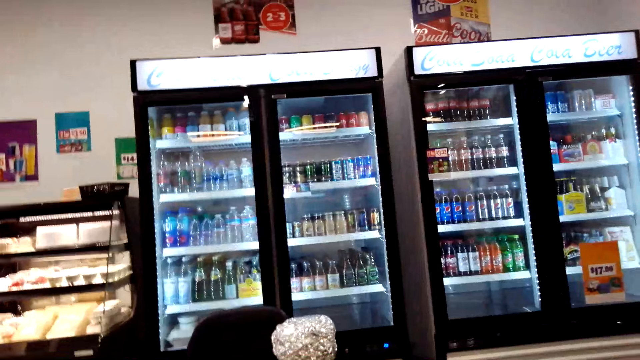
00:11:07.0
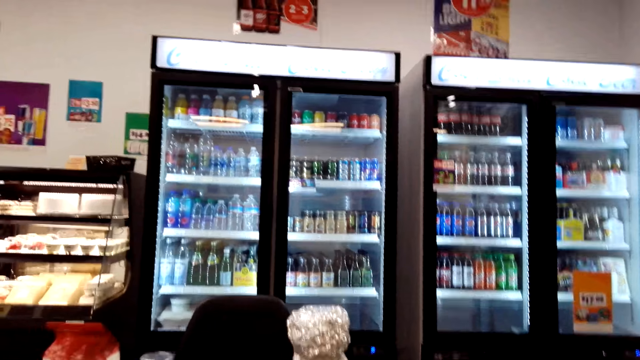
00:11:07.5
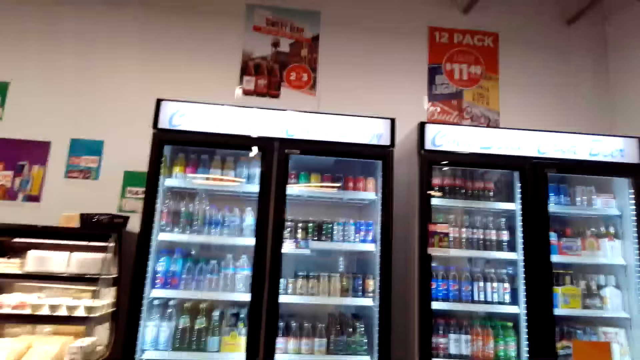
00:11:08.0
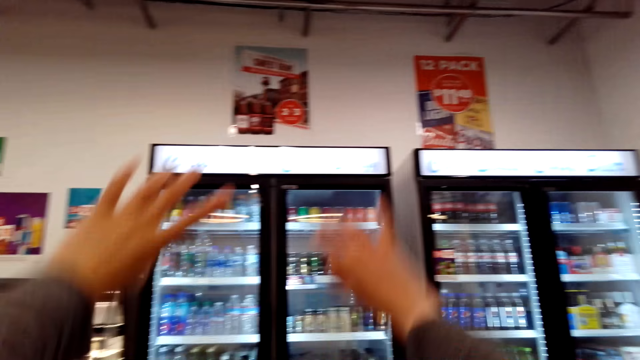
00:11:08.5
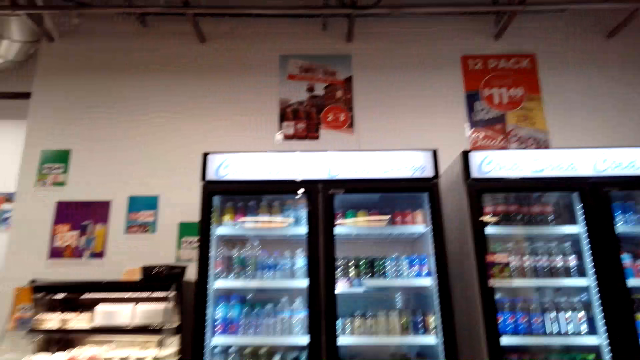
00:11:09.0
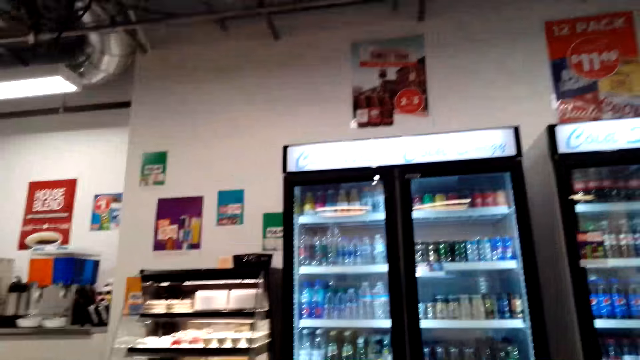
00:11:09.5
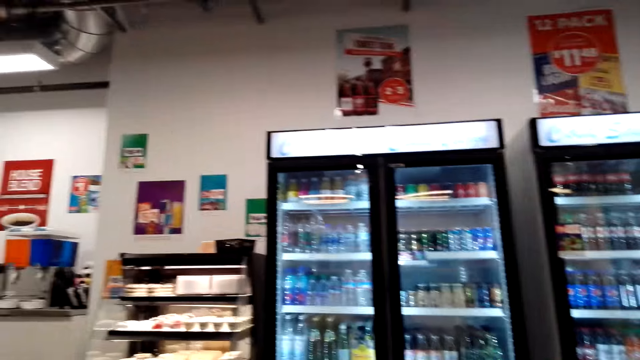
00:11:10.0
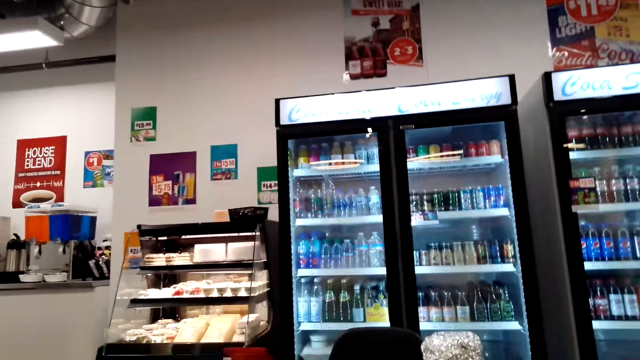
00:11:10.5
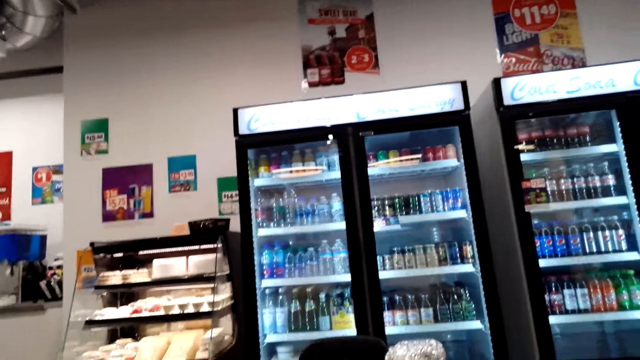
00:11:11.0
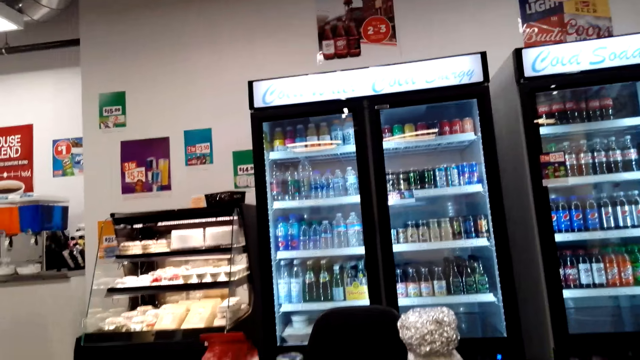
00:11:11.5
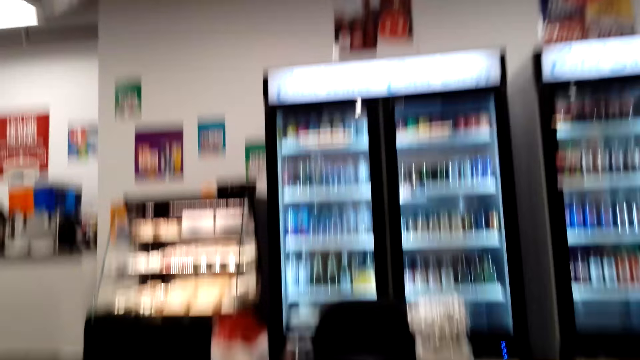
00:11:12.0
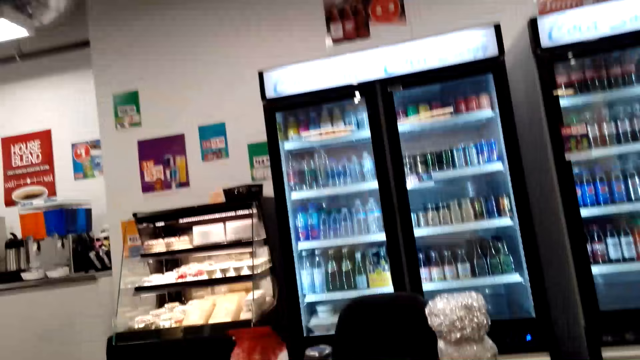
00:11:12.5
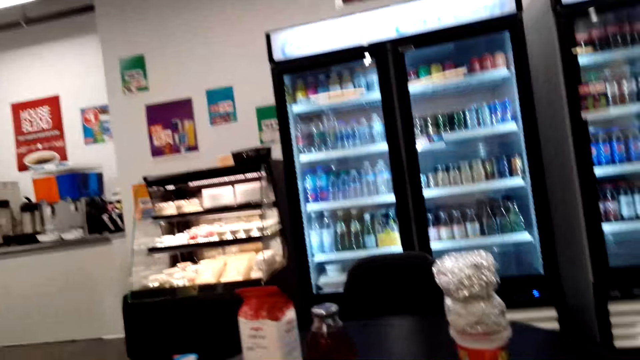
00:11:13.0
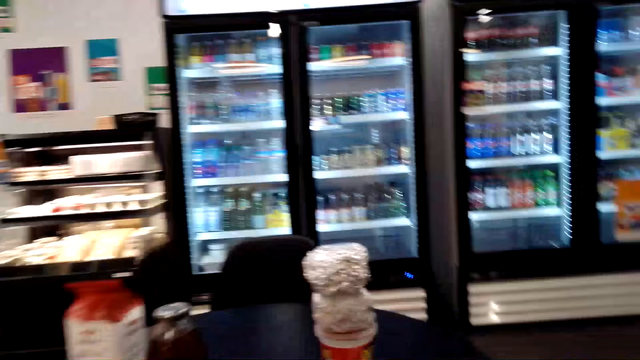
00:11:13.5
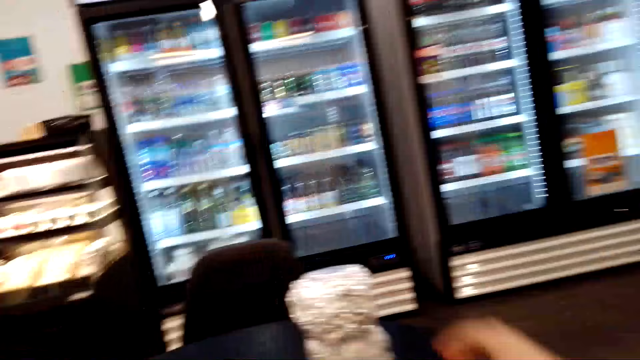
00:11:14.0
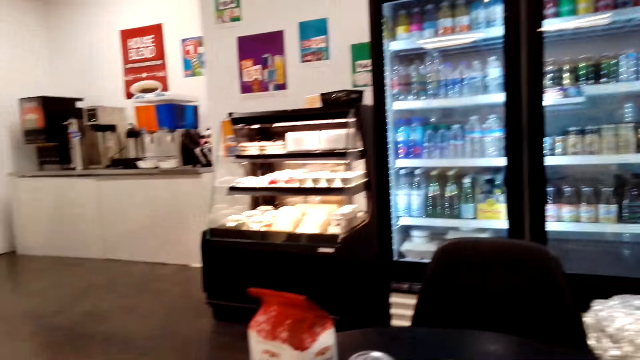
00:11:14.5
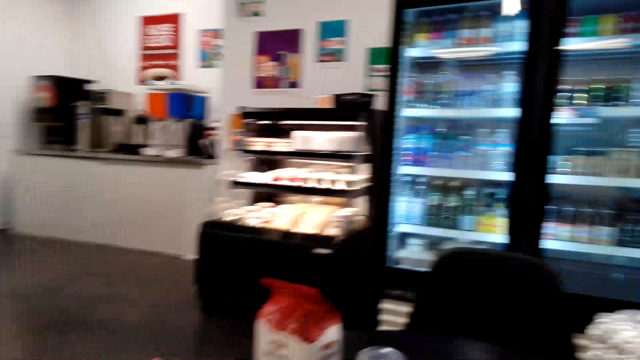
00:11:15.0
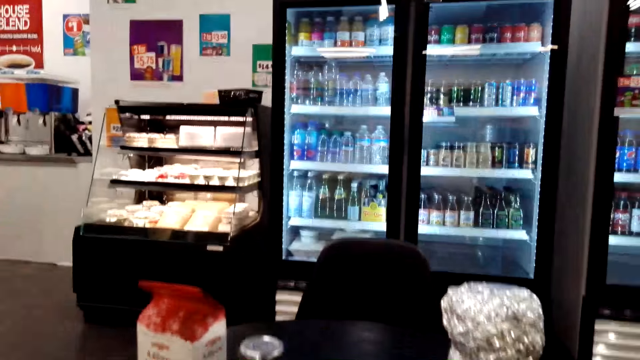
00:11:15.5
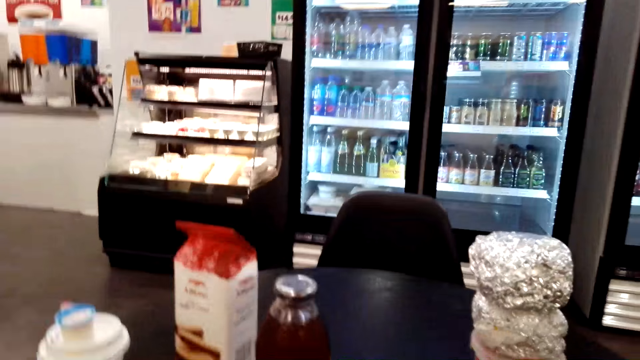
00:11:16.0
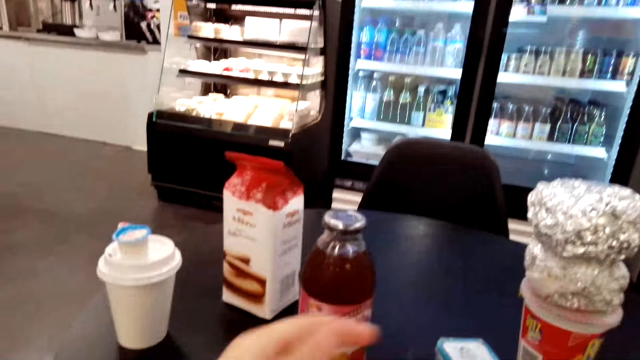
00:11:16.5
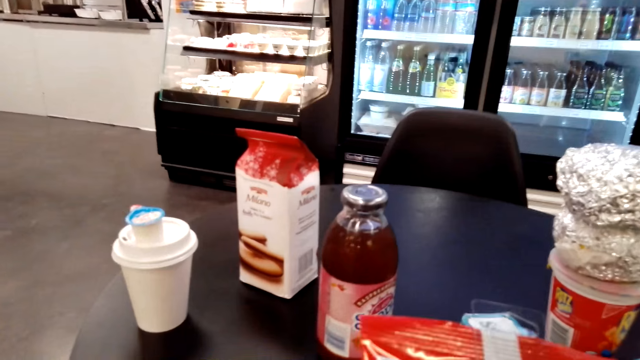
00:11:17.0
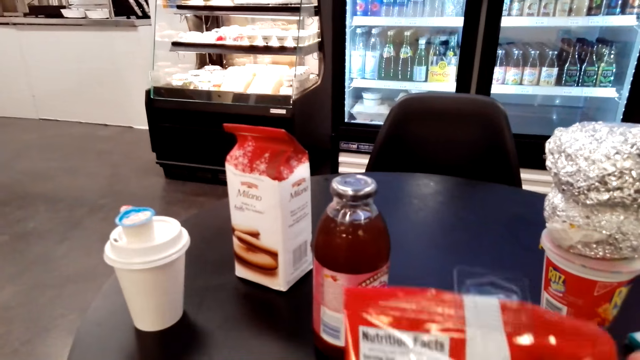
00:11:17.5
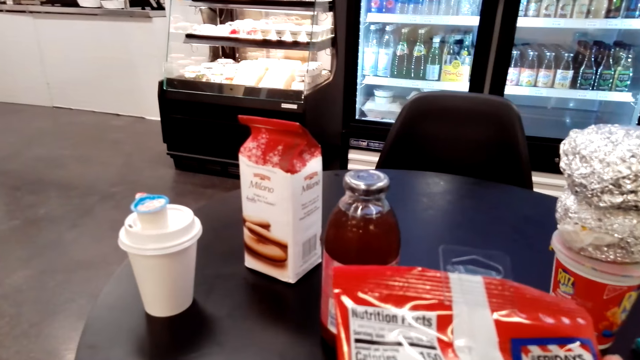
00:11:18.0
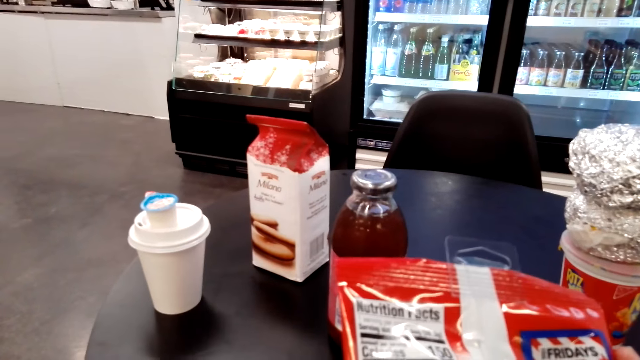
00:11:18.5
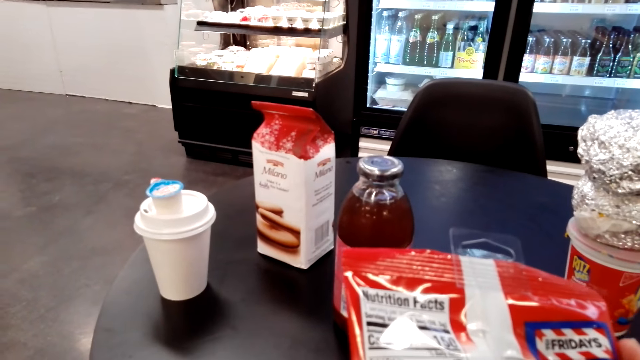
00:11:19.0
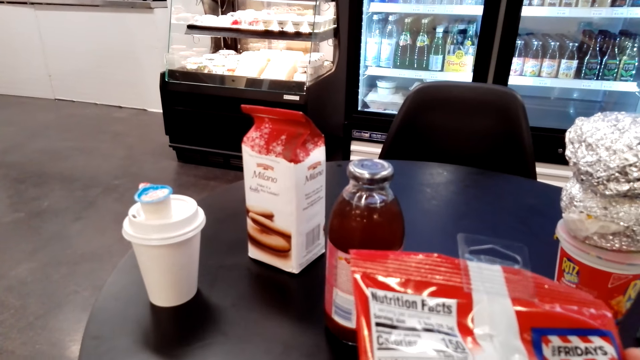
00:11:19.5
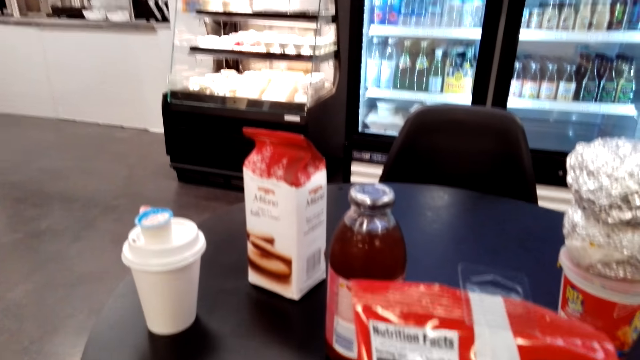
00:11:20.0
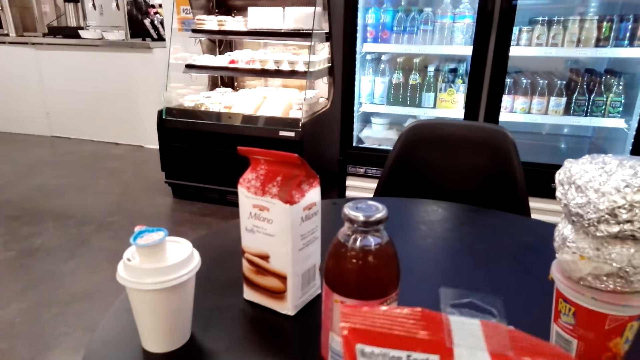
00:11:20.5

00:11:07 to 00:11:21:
The camera wearer raises both hands. They lower the right hand and look around the convenience store. They pick up a packet from the table. They hold the packet. They touch the potato skins. They look at the packet.

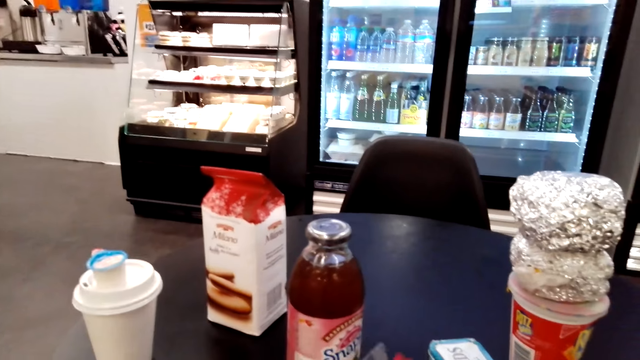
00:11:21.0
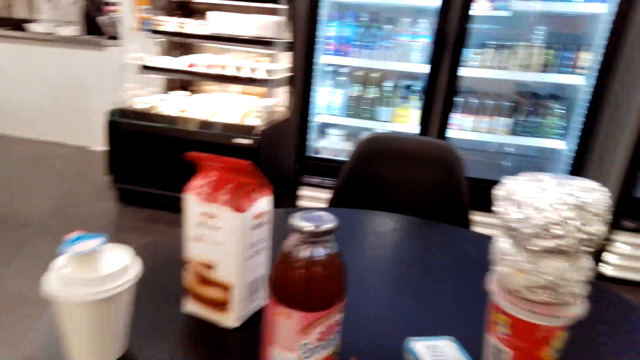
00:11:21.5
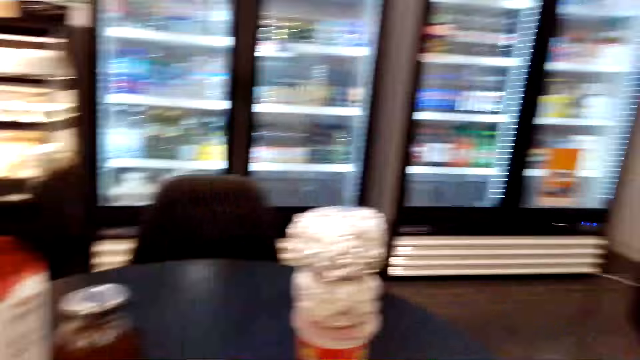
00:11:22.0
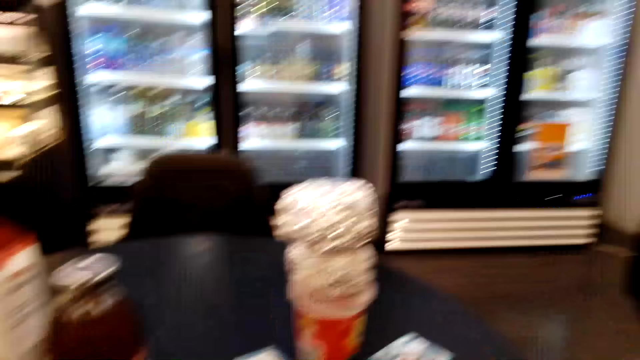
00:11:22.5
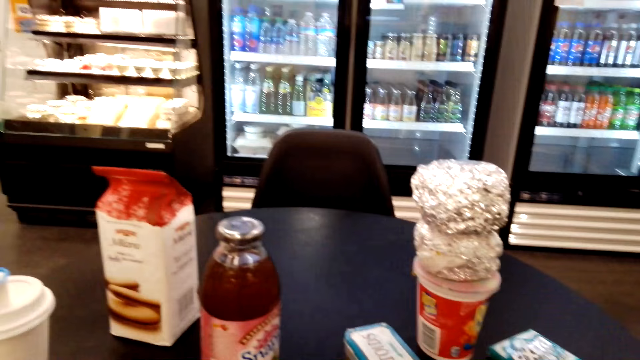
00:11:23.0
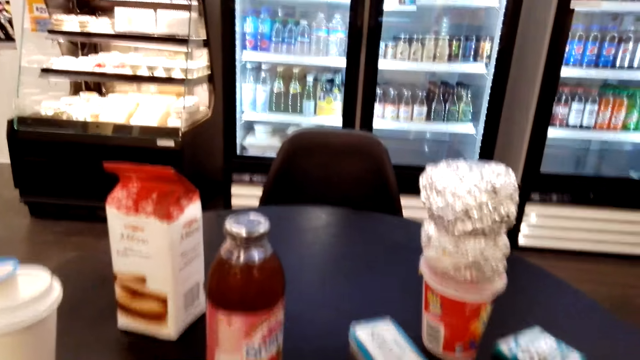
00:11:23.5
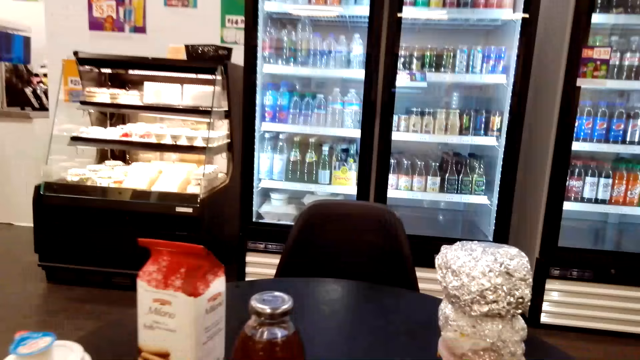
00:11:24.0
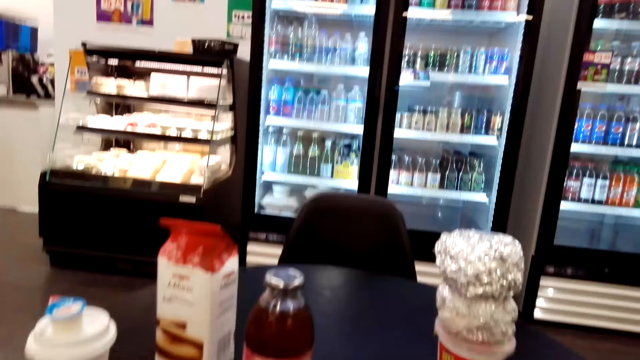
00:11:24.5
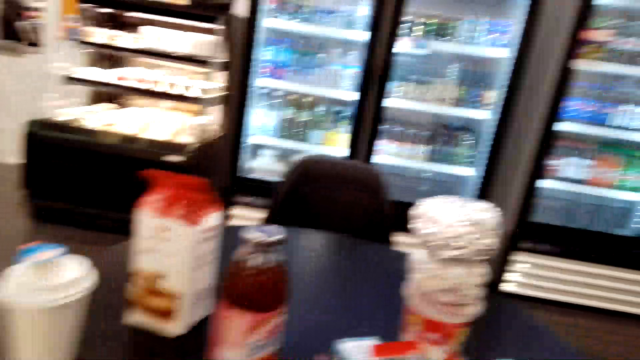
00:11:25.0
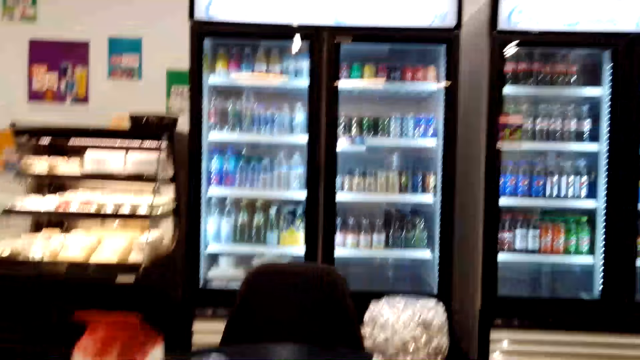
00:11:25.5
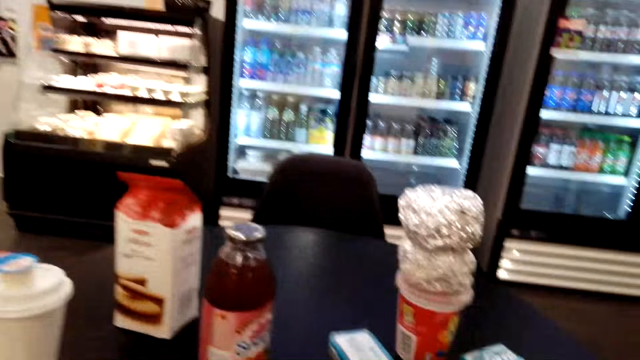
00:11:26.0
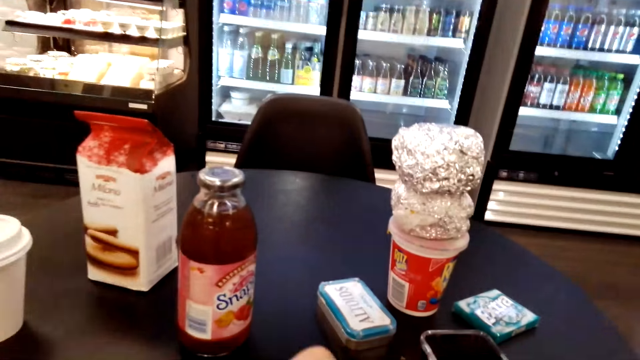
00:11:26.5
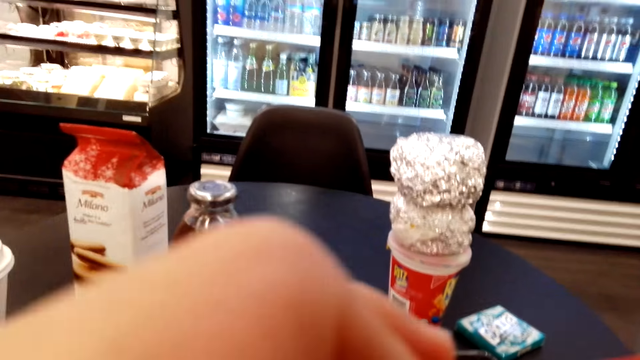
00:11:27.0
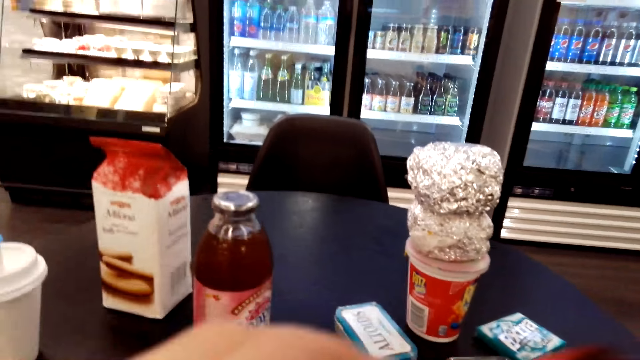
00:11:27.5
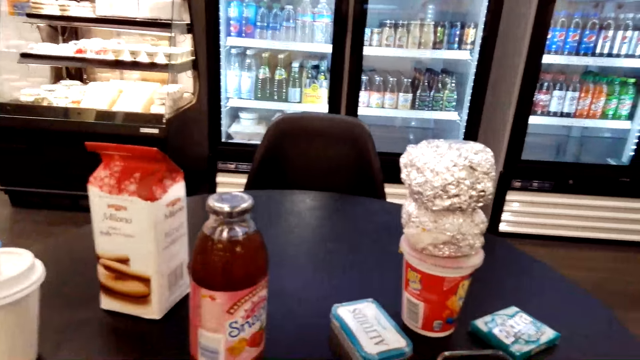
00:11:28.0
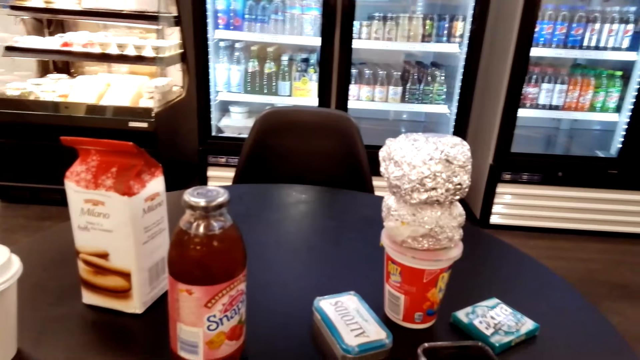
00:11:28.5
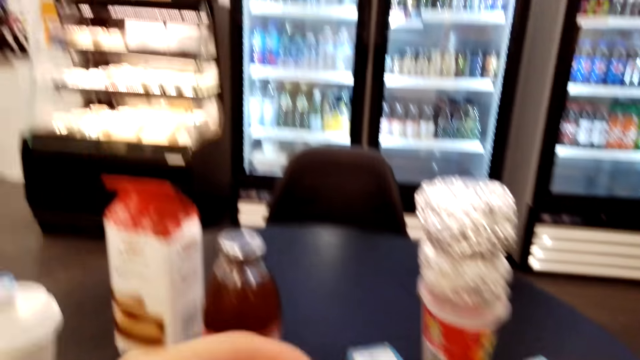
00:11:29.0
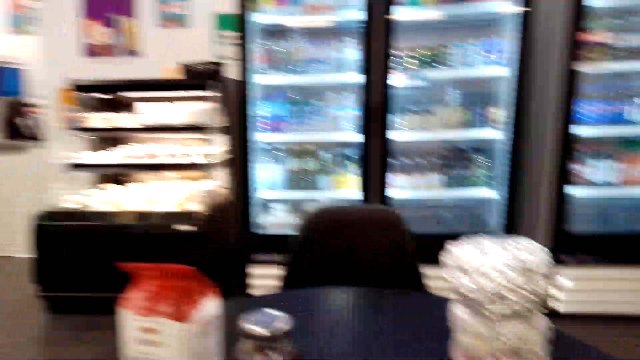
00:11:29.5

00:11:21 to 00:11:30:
The camera wearer touches the potato skins. They look around. They touch the potato skins. They open the packet.
